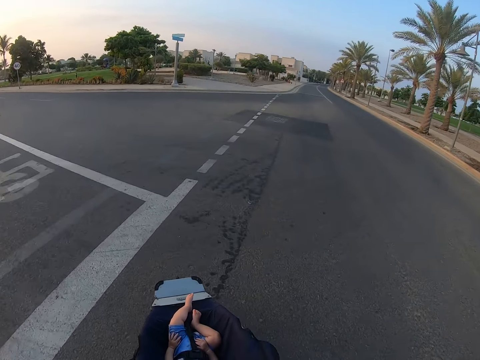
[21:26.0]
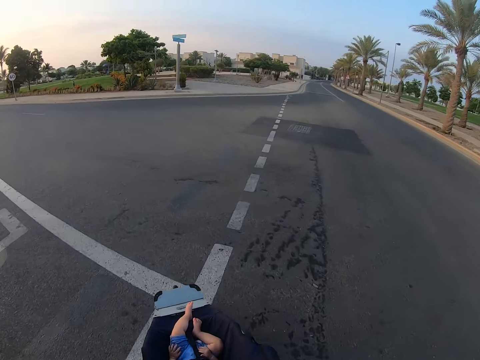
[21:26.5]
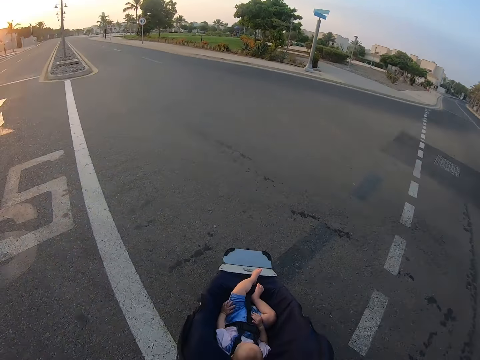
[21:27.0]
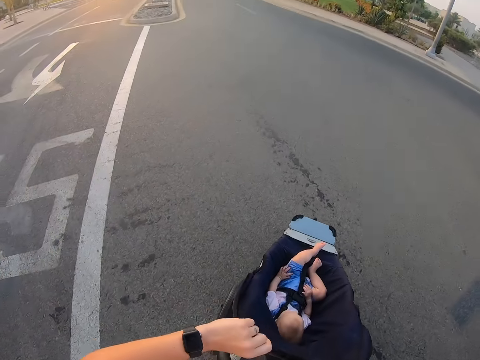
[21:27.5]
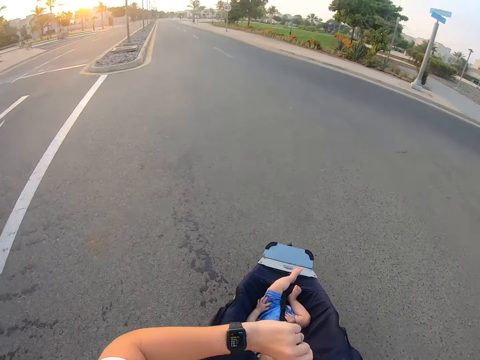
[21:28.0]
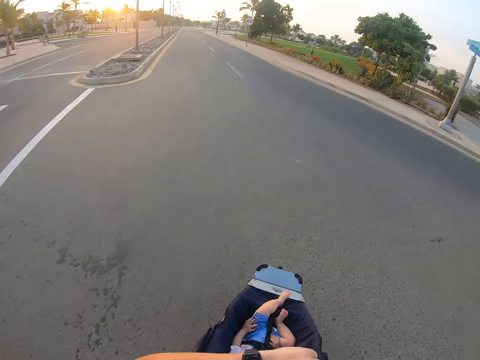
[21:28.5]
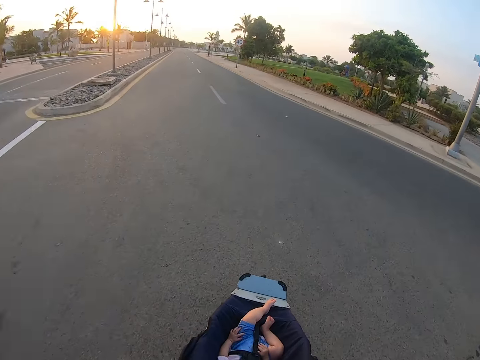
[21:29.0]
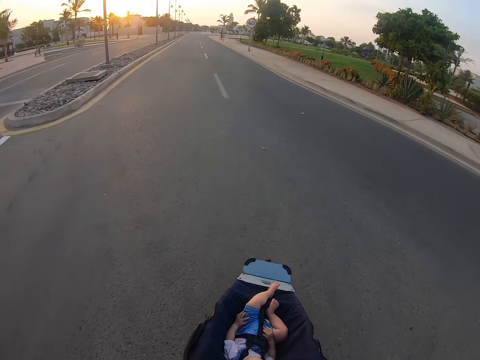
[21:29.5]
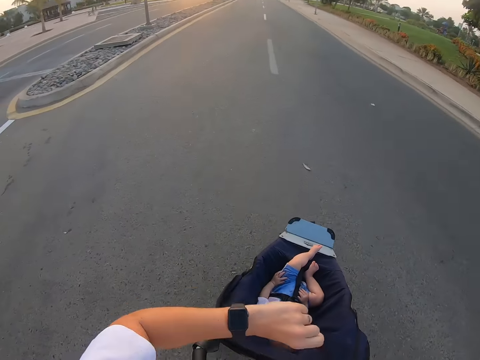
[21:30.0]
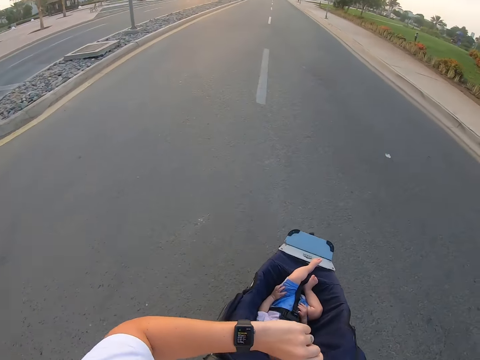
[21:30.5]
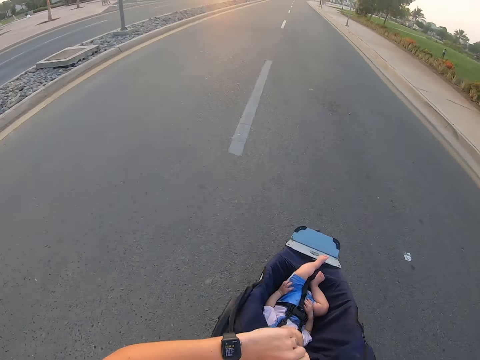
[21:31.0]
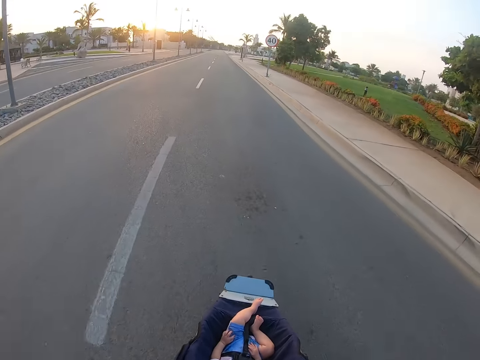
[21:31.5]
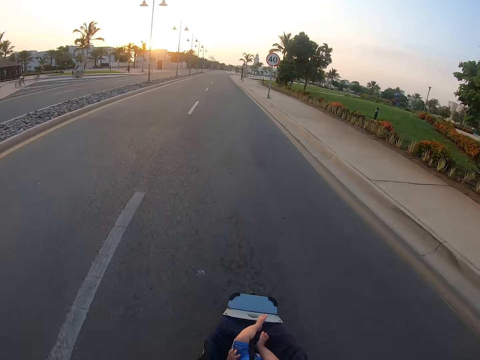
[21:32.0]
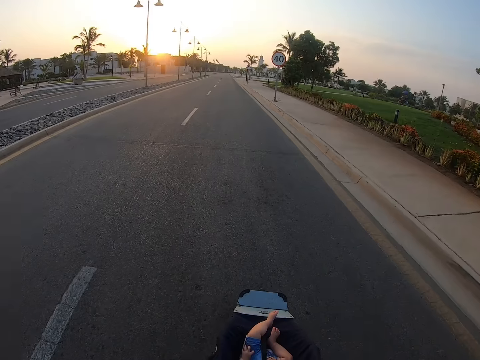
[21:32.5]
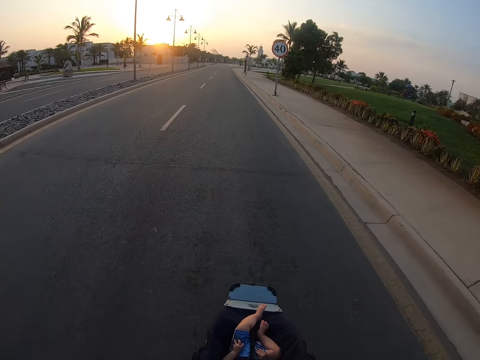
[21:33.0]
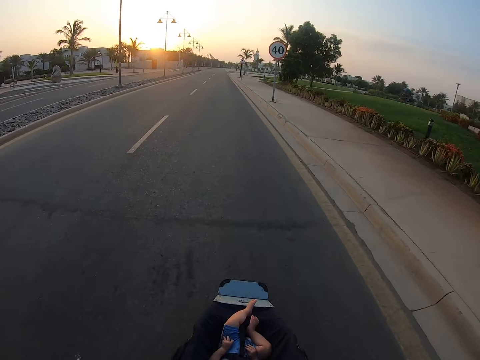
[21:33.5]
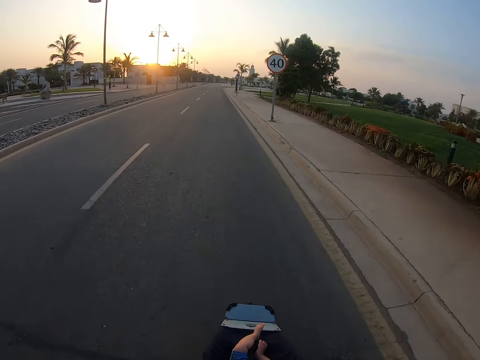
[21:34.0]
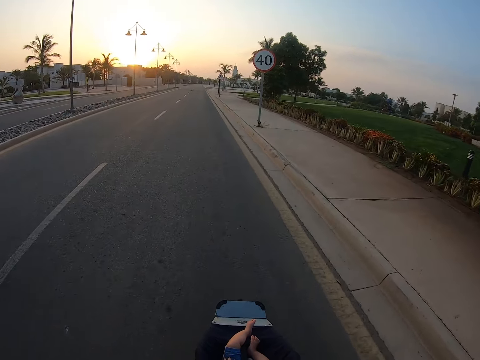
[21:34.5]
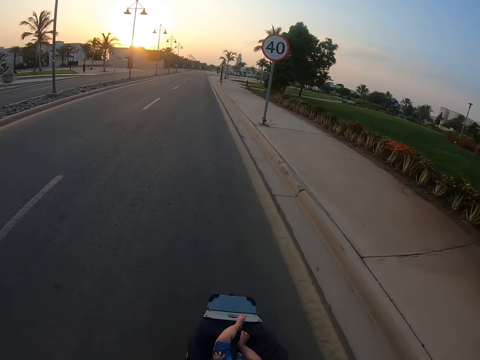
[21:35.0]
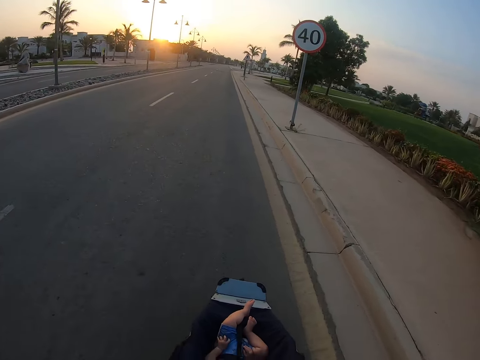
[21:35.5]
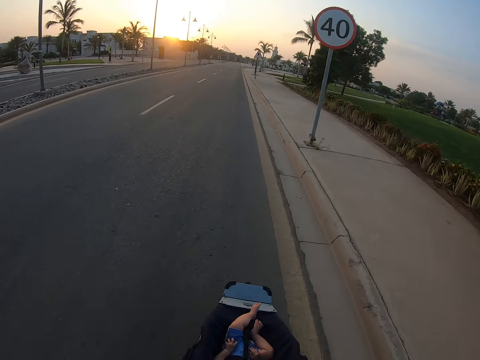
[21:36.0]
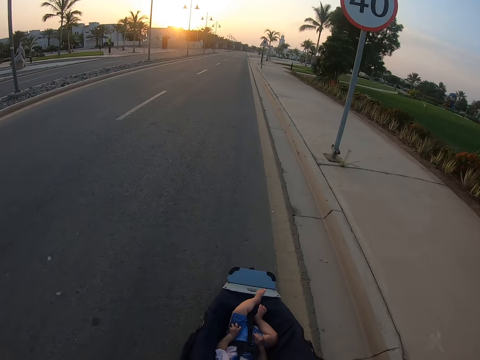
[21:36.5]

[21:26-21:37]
The camera wearer looks at the watch.

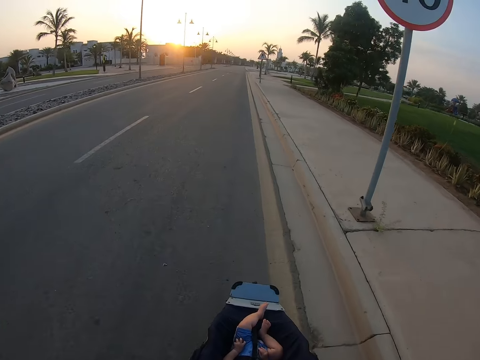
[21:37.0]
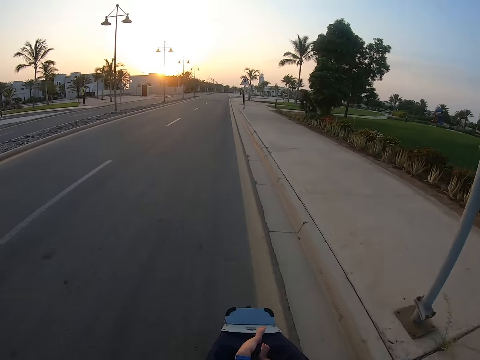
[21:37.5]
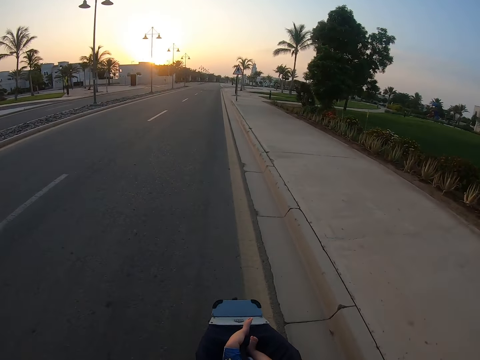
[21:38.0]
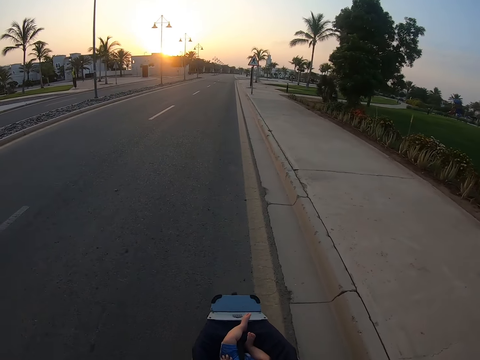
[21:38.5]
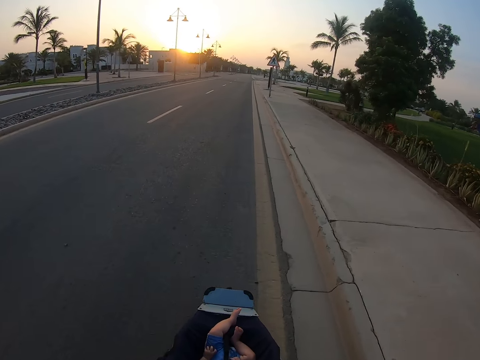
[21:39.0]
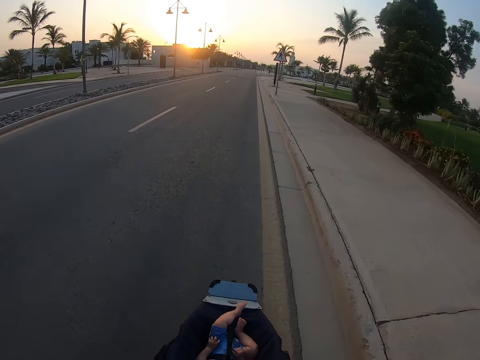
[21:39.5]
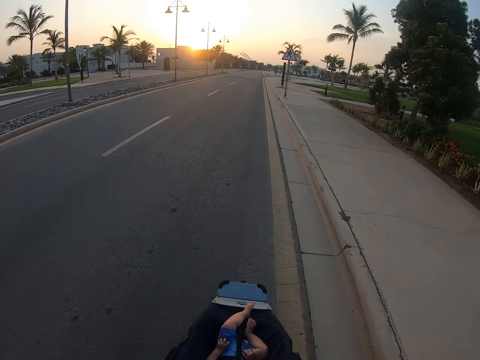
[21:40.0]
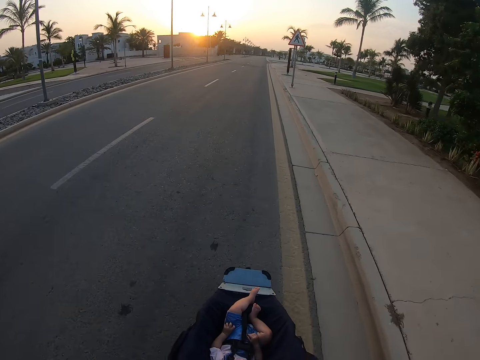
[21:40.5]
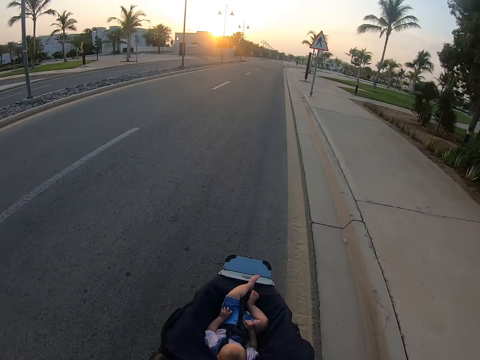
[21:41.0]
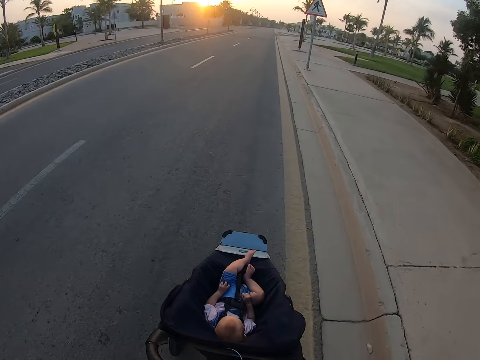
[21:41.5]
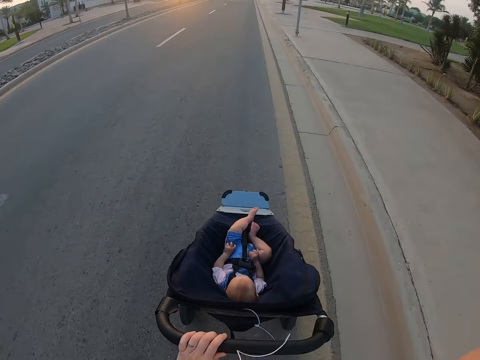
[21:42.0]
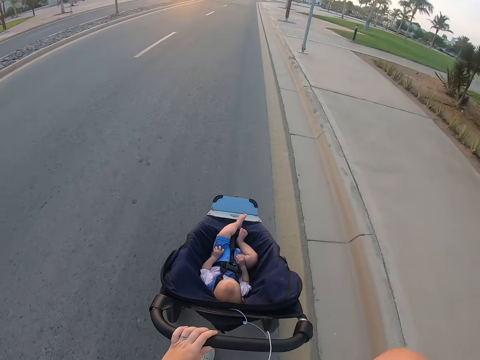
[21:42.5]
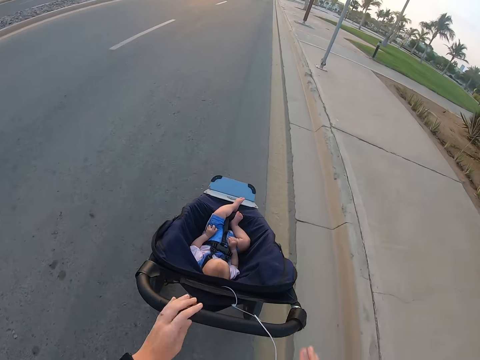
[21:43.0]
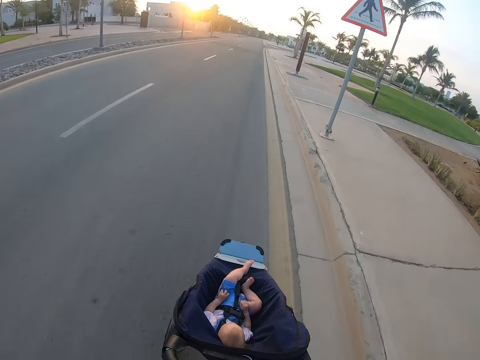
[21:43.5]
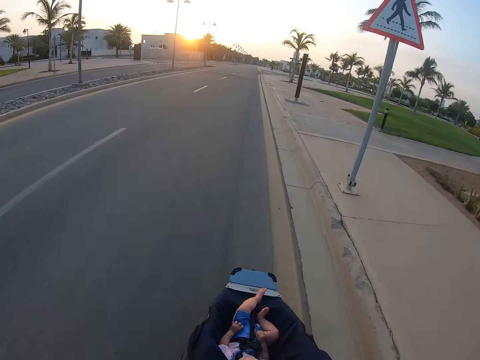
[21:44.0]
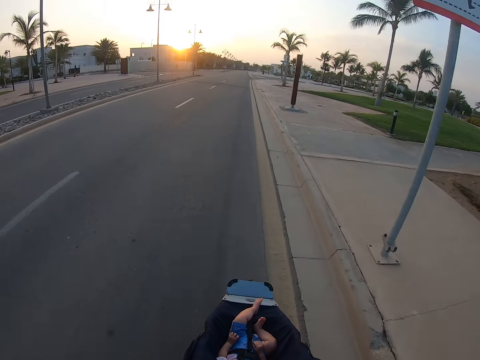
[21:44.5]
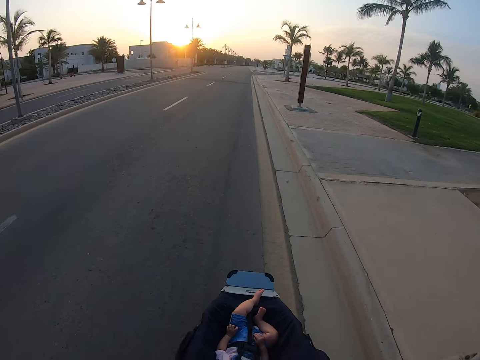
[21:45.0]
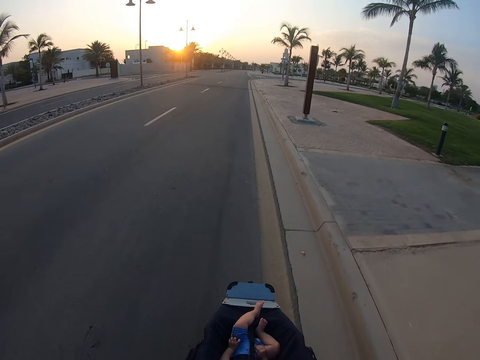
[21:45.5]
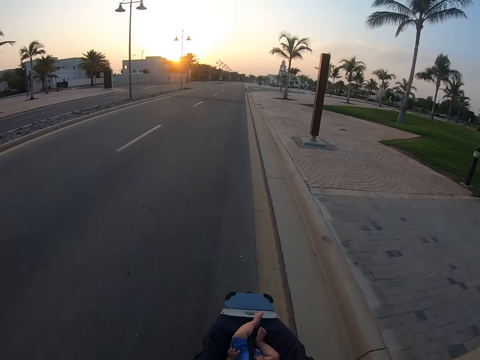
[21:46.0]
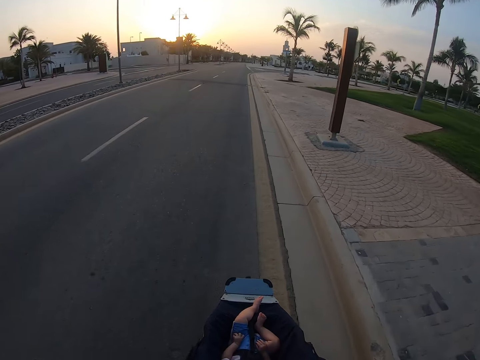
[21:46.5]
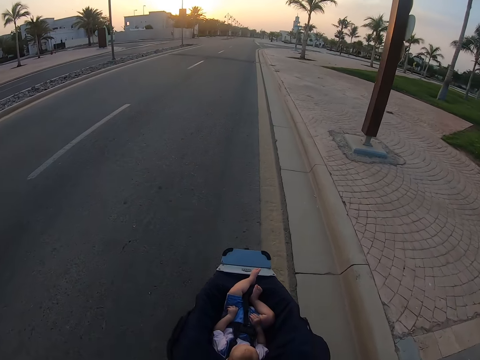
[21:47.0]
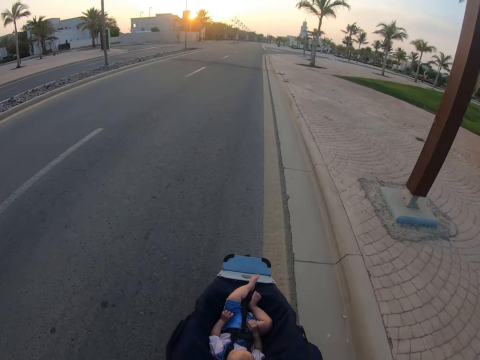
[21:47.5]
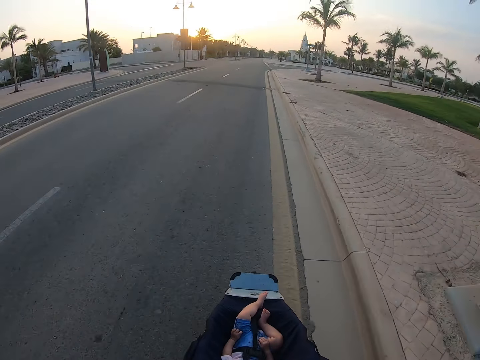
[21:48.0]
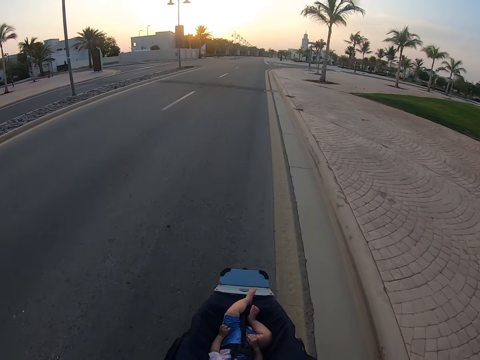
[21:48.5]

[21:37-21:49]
The camera wearer lowers a hand. They hold the stroller. They remove the hand from the stroller.

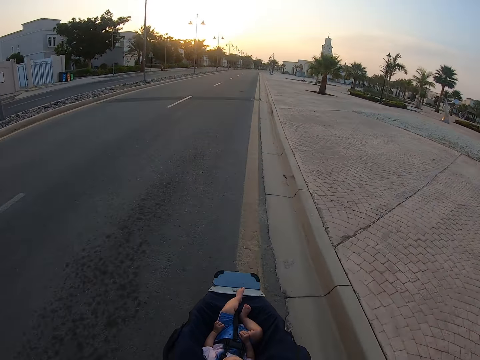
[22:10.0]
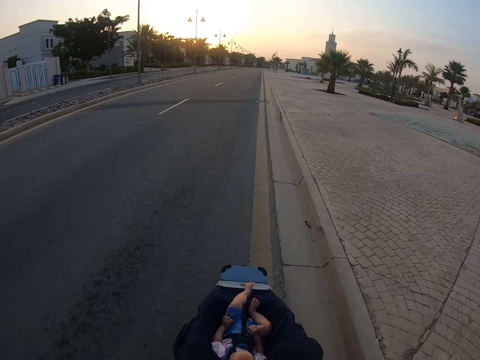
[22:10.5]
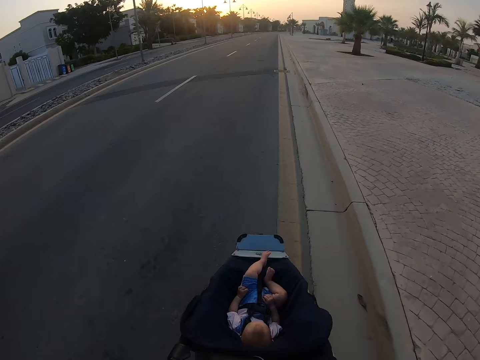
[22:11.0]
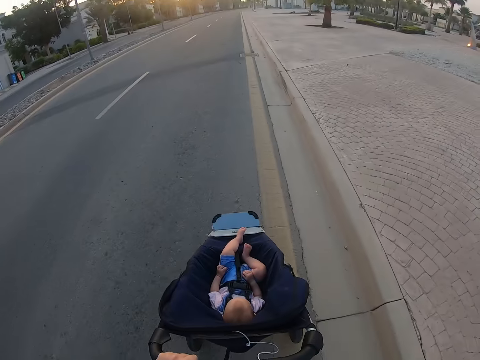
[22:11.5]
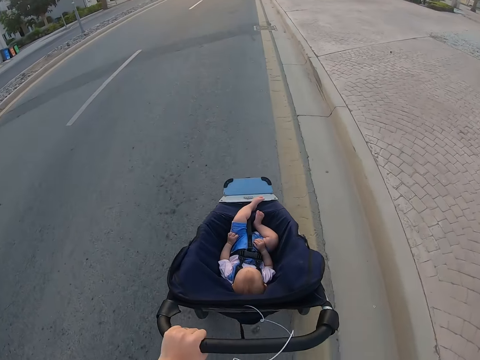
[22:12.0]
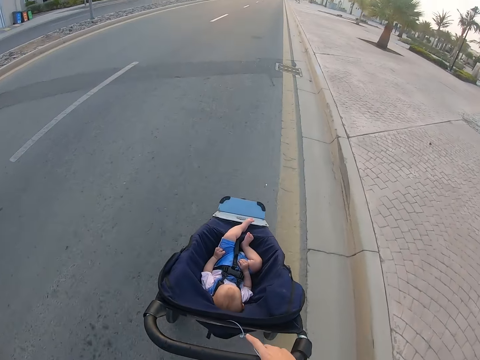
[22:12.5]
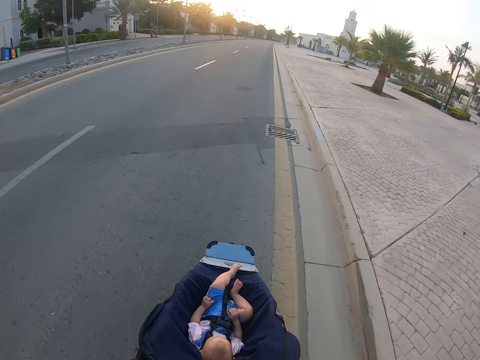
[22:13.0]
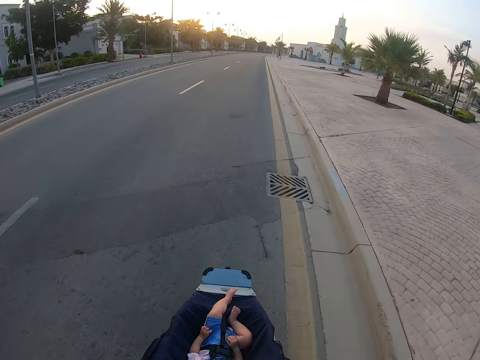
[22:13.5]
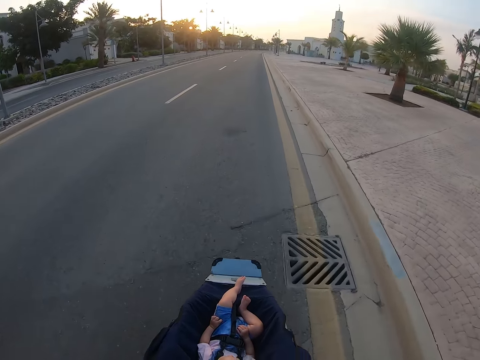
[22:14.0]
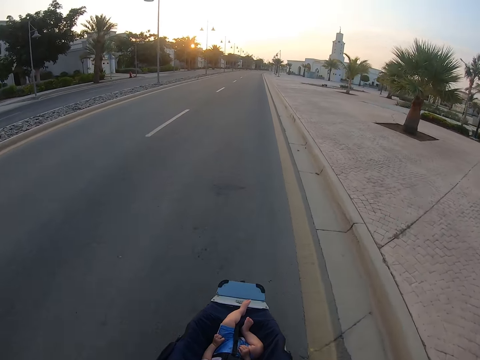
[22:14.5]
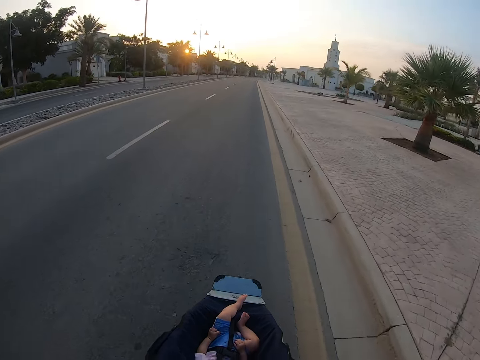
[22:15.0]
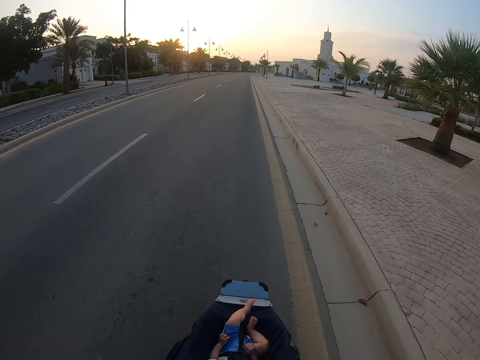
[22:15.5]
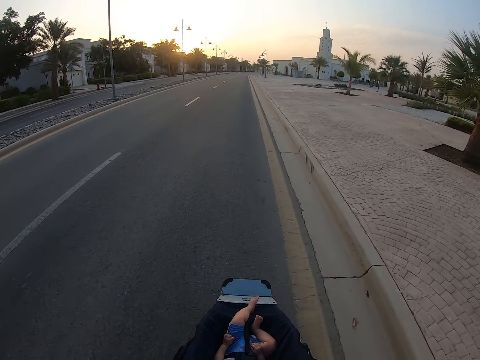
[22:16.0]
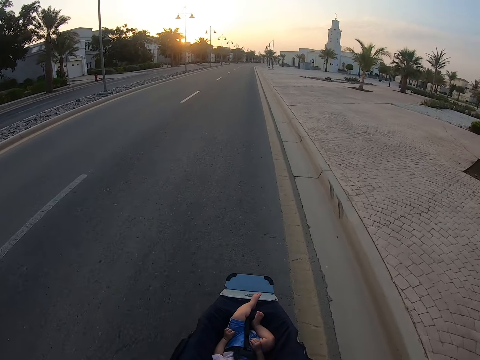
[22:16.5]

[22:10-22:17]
The camera wearer lifts a hand. They hold the stroller. They remove the hand from the stroller.
